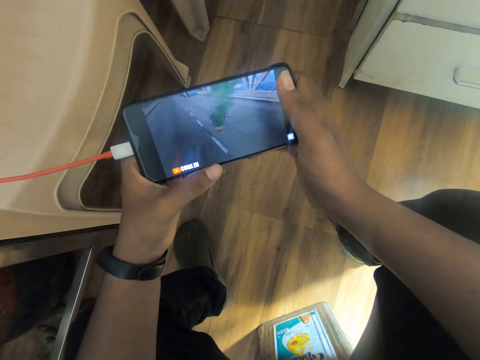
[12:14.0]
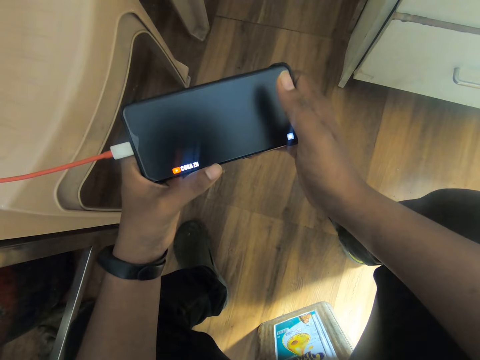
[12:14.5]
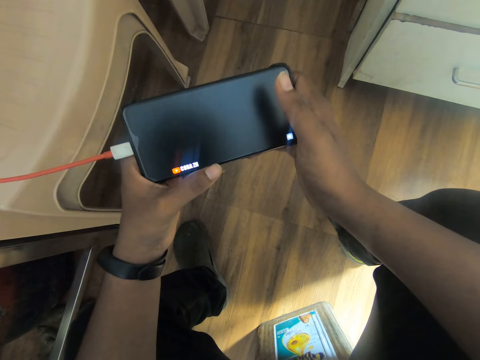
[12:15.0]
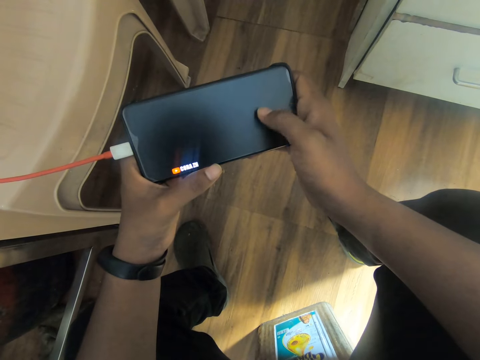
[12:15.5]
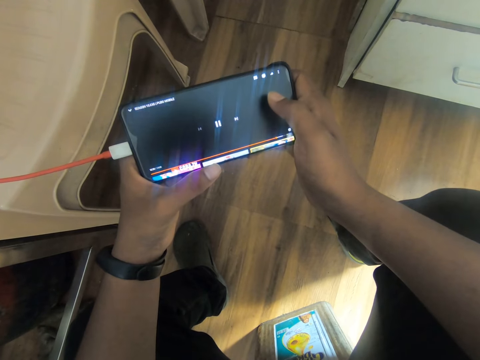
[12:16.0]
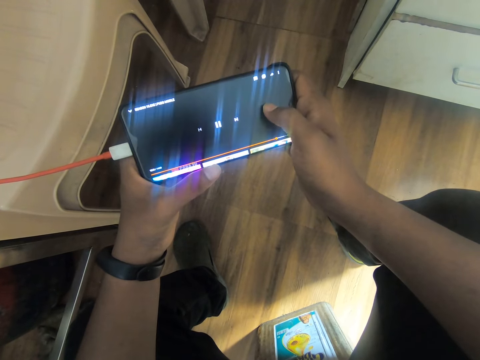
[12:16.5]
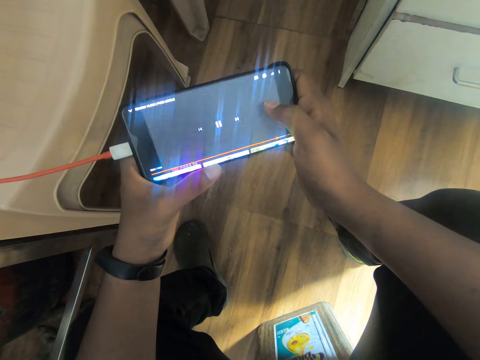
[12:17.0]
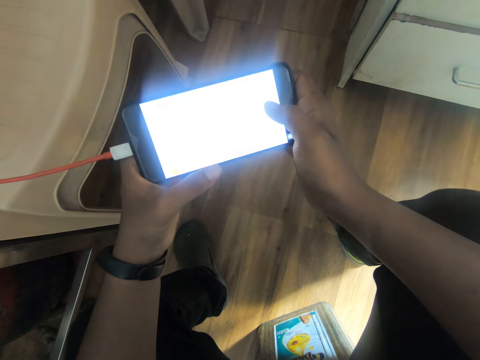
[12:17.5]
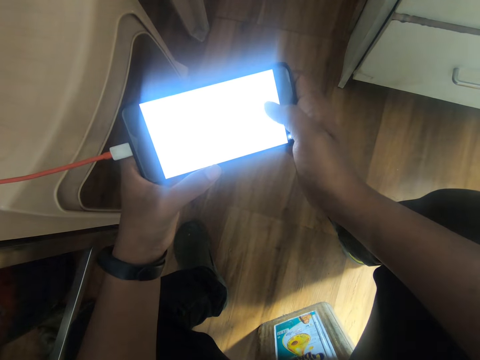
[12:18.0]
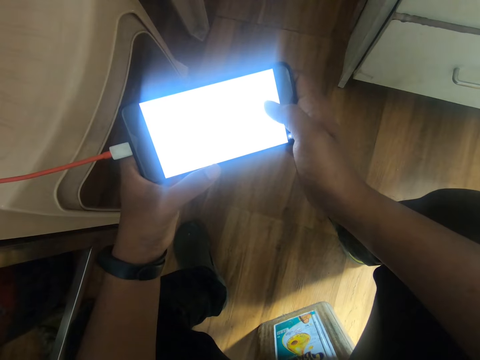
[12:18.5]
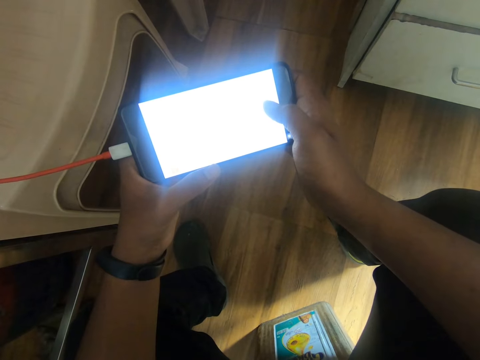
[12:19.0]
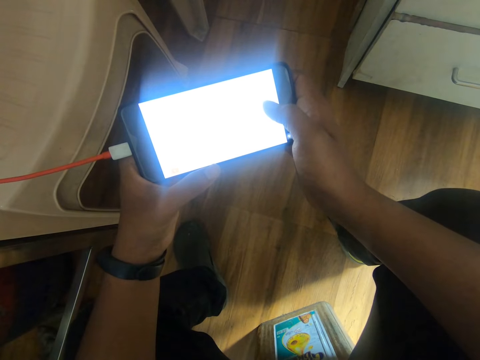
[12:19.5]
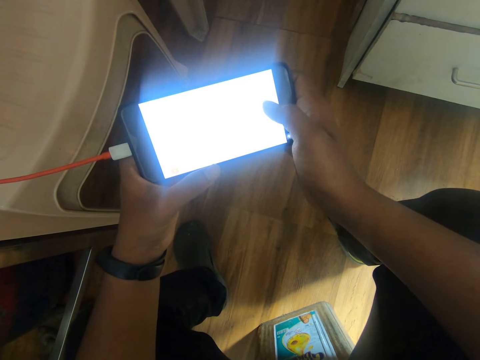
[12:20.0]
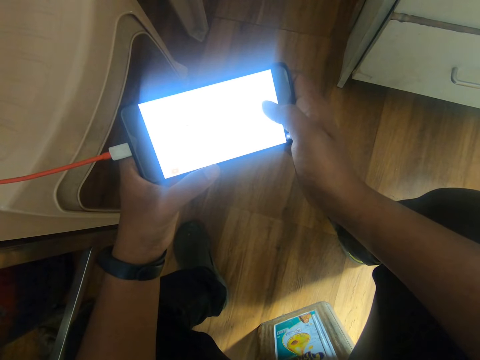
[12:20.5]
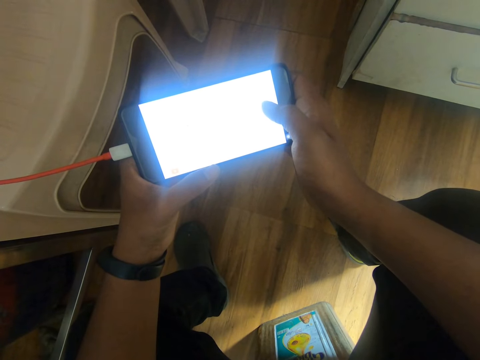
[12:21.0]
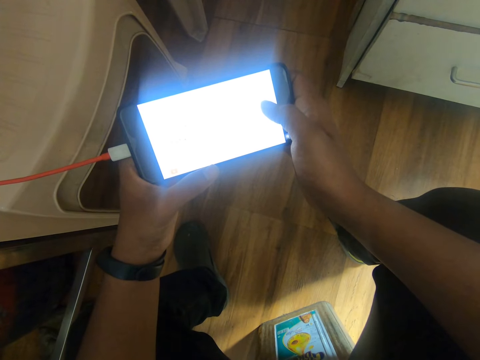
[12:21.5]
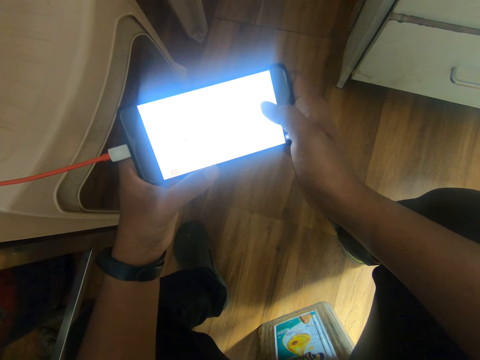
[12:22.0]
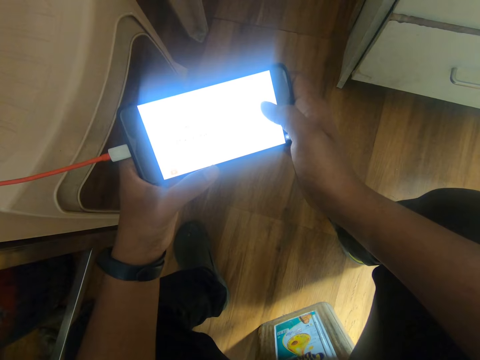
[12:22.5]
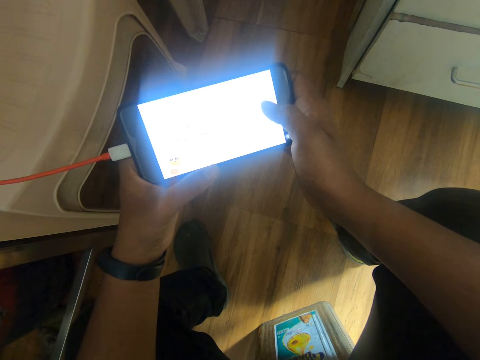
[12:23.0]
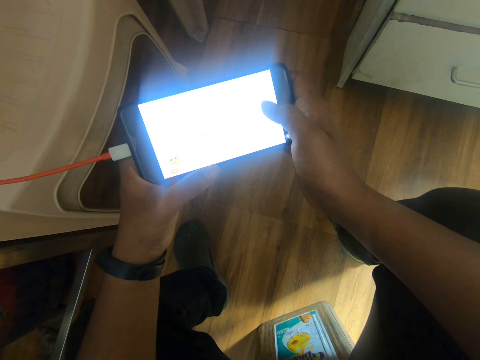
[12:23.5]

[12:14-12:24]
The camera wearer touches the screen of the phone. He operates the phone in both hands with his right hand. He looks at the phone.

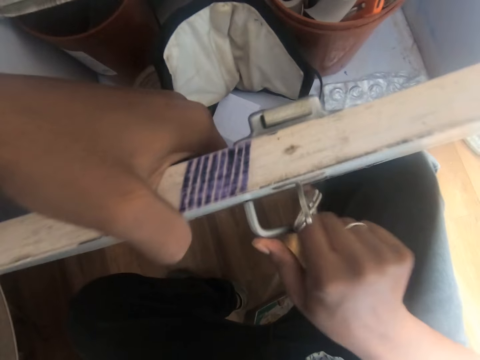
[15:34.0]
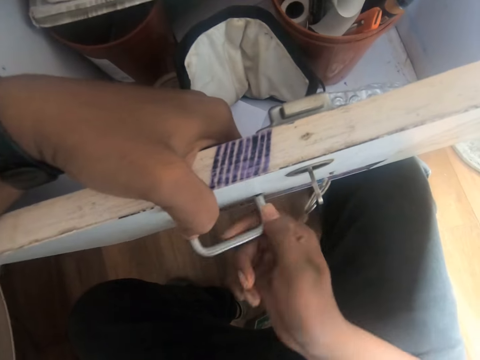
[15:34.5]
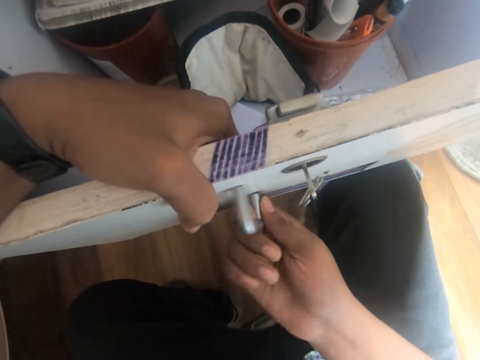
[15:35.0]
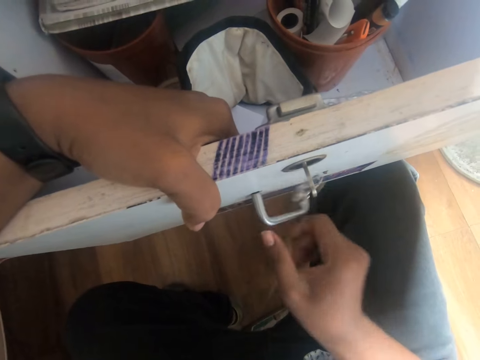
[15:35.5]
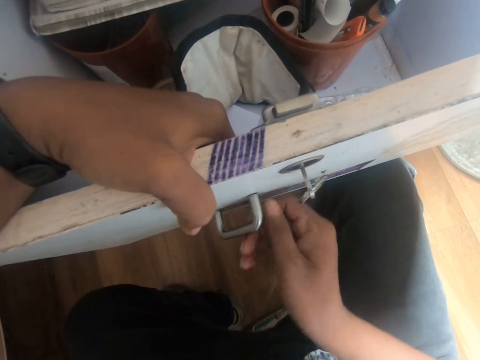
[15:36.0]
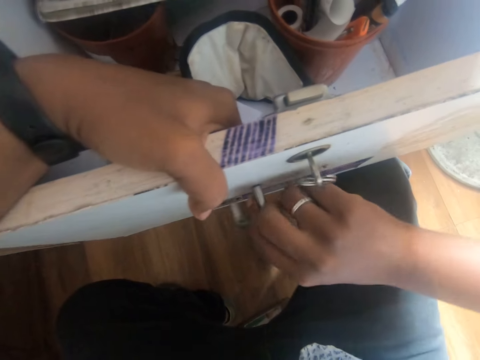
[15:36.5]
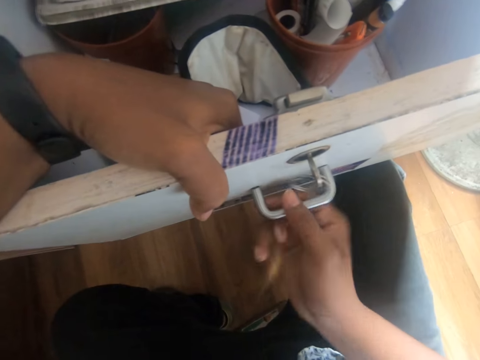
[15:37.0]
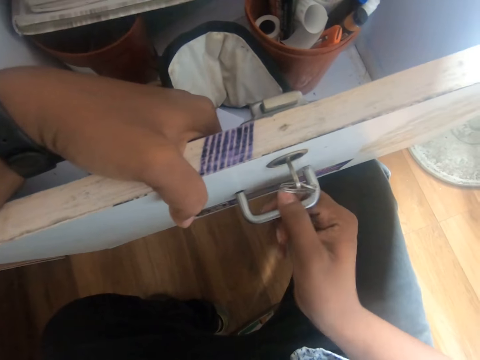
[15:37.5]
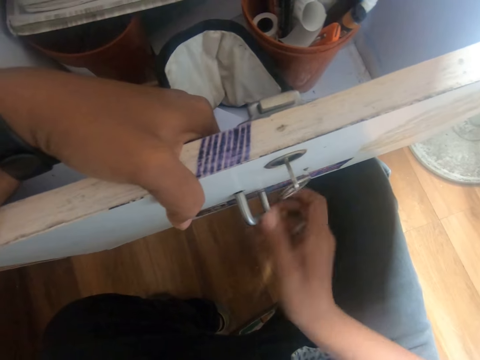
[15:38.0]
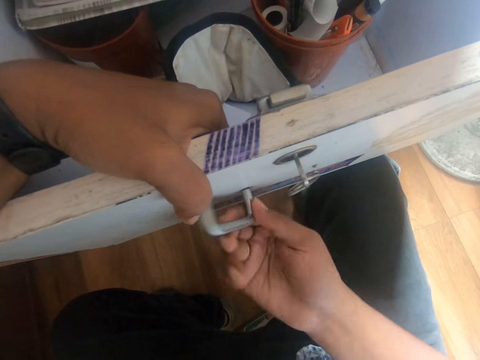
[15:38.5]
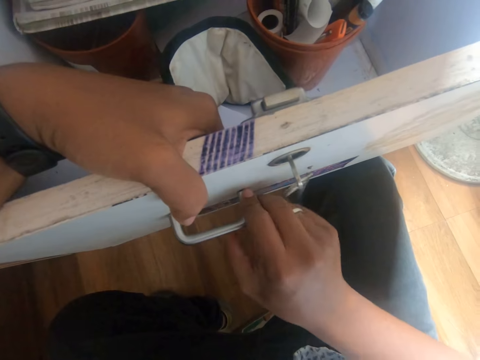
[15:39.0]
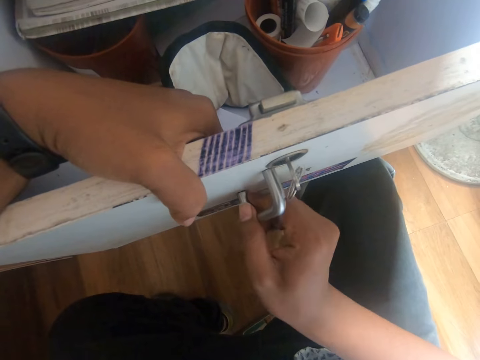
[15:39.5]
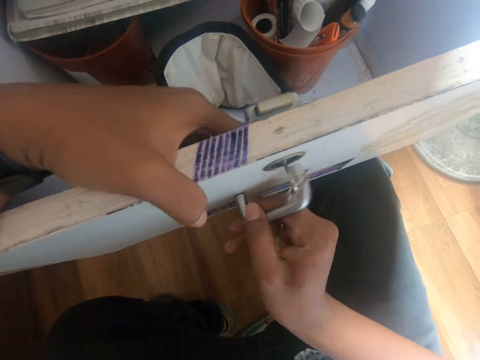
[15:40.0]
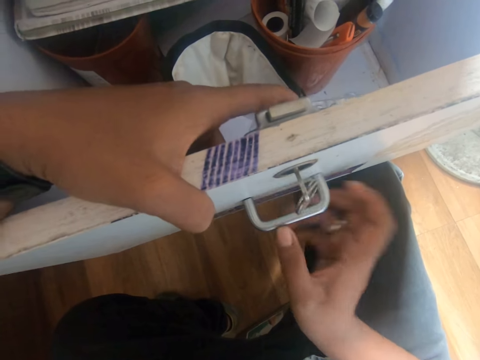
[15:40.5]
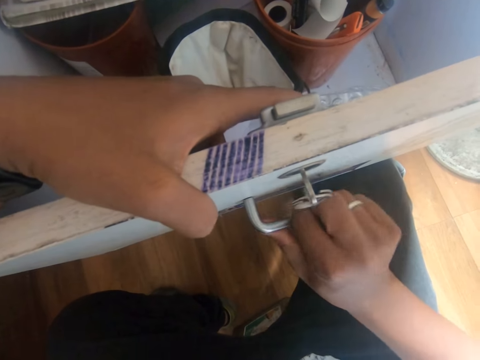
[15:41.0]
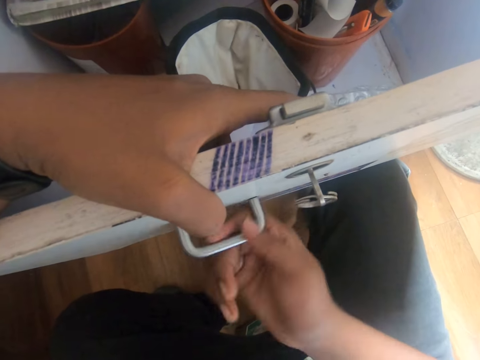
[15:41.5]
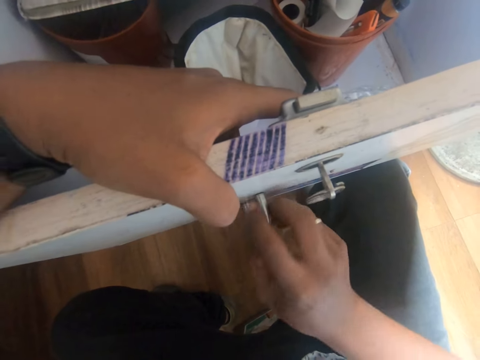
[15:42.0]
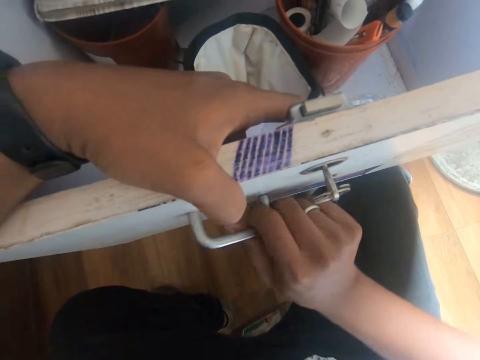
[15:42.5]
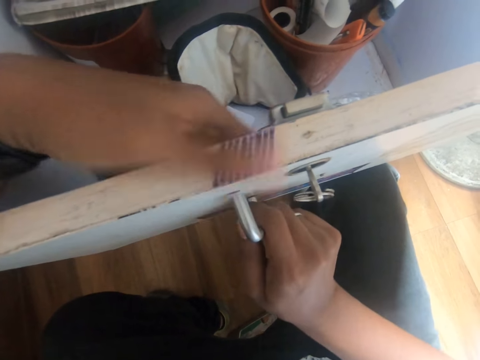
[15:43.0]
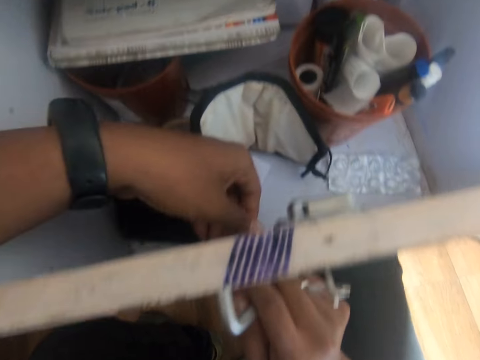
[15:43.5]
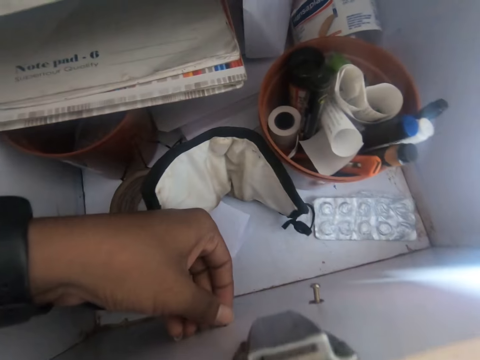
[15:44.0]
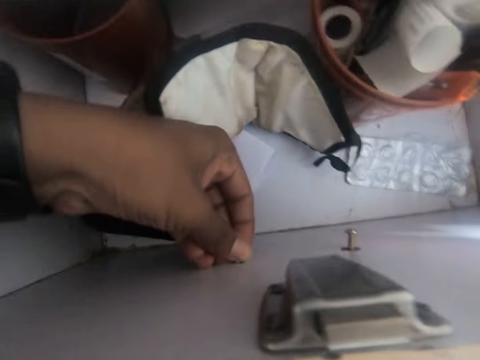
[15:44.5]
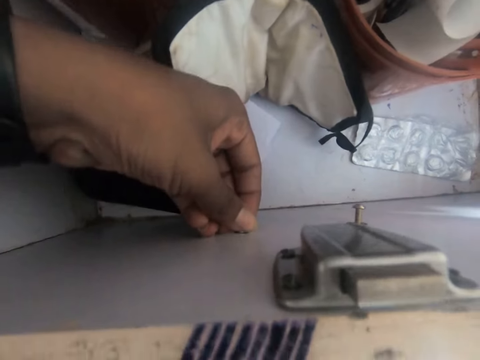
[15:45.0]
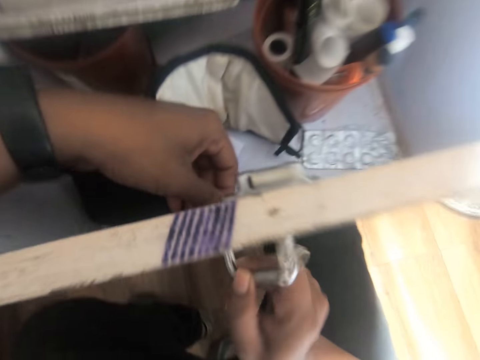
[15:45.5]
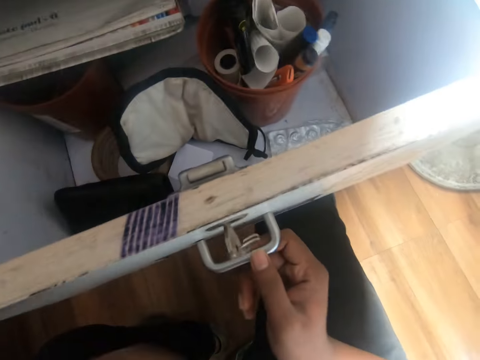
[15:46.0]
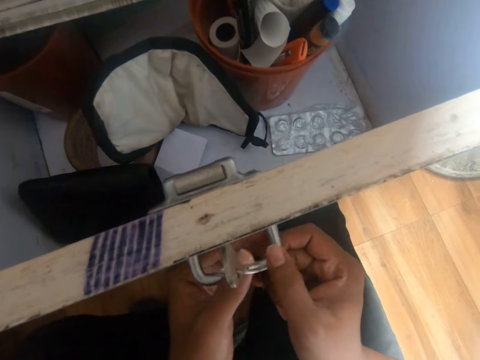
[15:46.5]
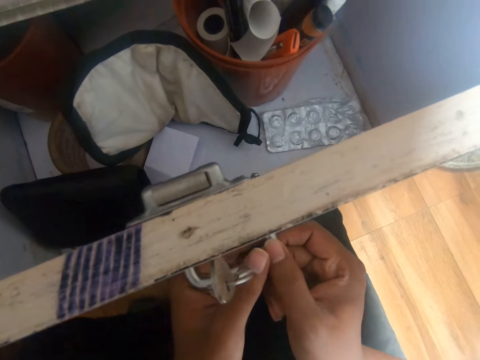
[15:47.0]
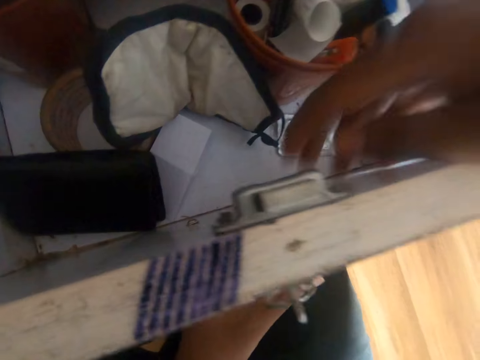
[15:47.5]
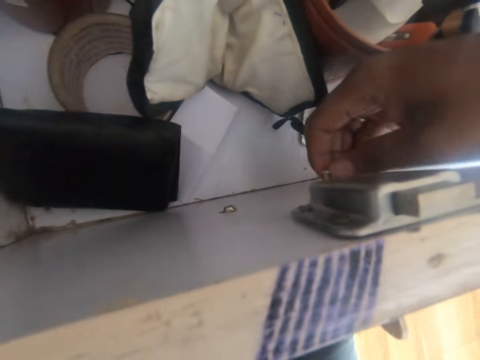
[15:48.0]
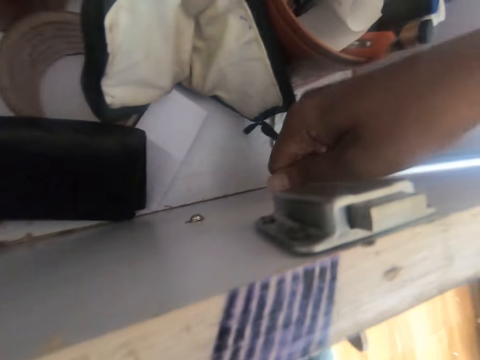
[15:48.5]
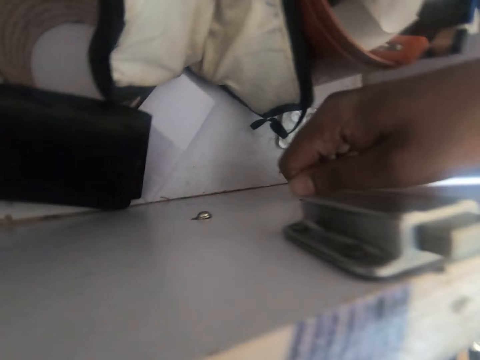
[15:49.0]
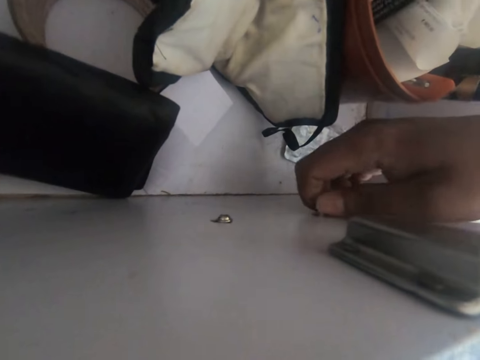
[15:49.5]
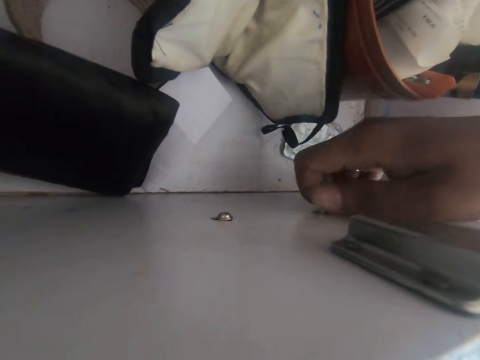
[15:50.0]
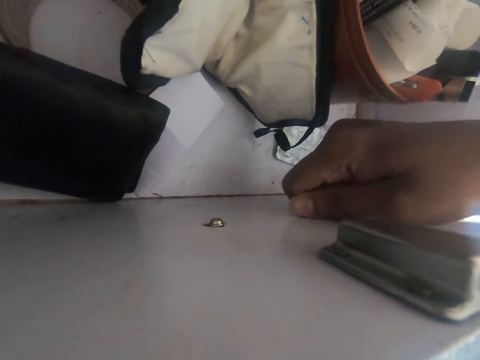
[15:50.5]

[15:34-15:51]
The camera wearer turns the drawer handle on the drawer with his right hand. He adjusts the drawer handle with his right hand. He adjusts a screw inside the drawer with his left hand. He holds the screwdriver inside the cupboard. He holds the drawer handle with his left hand and removes his right hand from the drawer handle. He tightens the screw inside the drawer with his right hand. He holds the other screwdriver inside the drawer.
